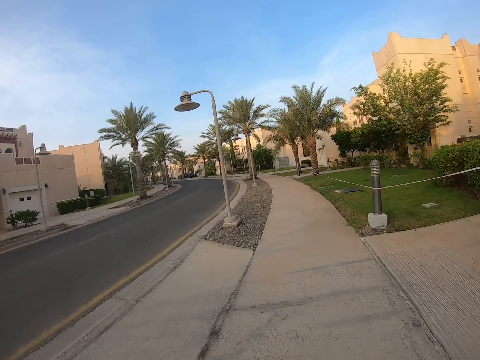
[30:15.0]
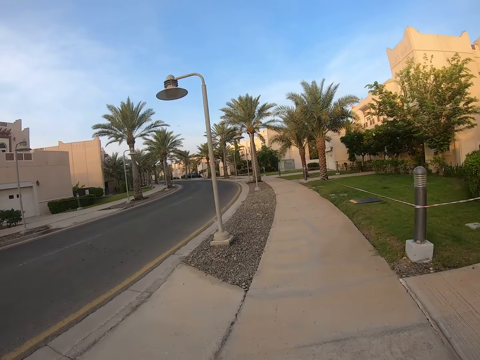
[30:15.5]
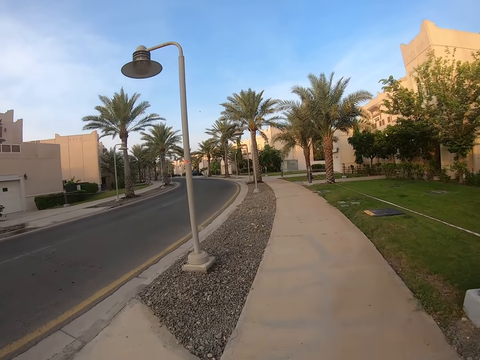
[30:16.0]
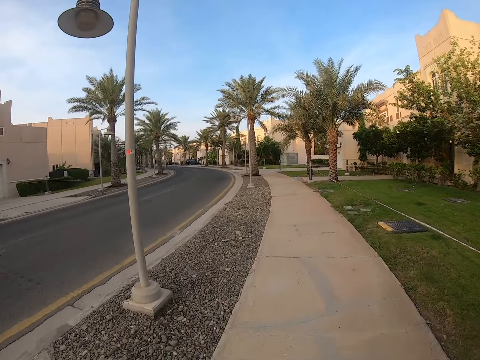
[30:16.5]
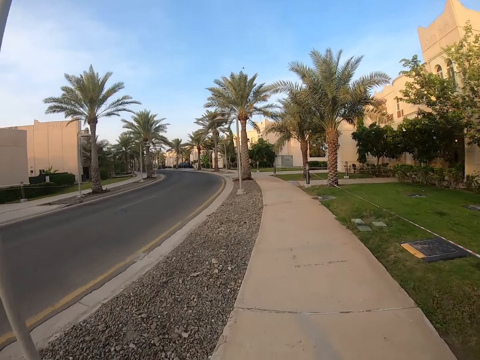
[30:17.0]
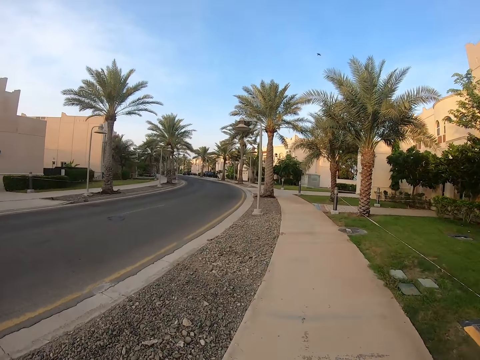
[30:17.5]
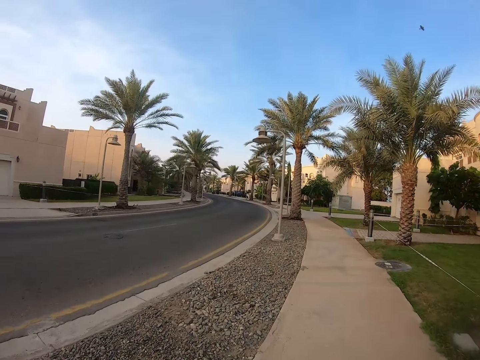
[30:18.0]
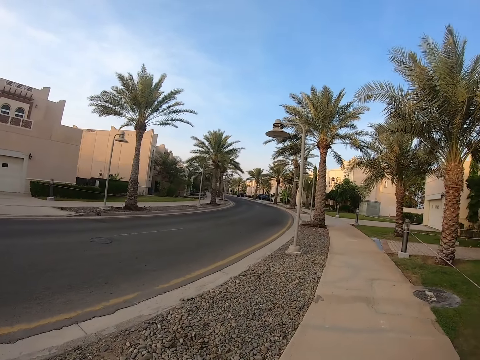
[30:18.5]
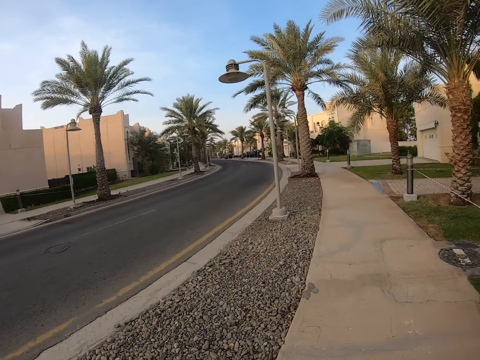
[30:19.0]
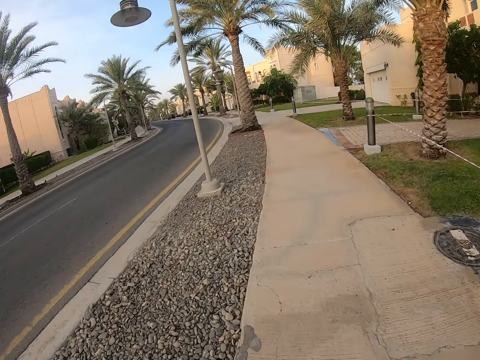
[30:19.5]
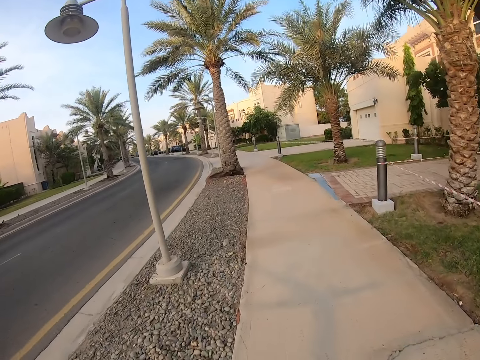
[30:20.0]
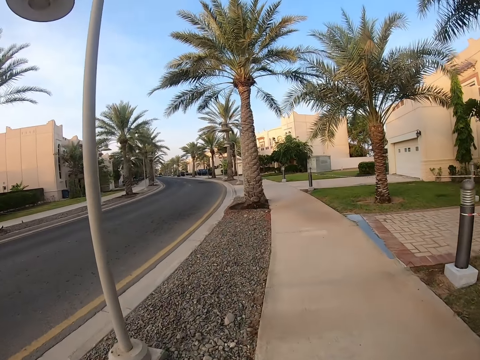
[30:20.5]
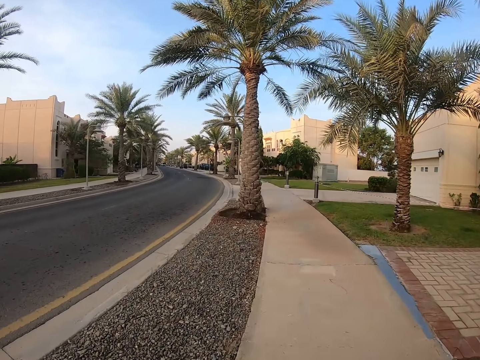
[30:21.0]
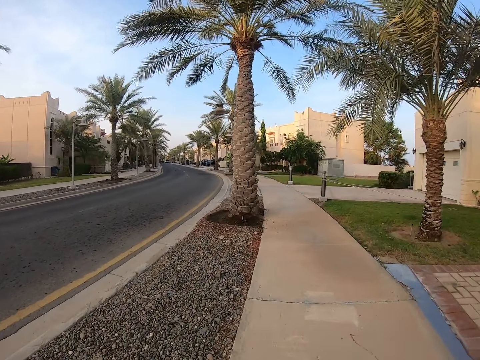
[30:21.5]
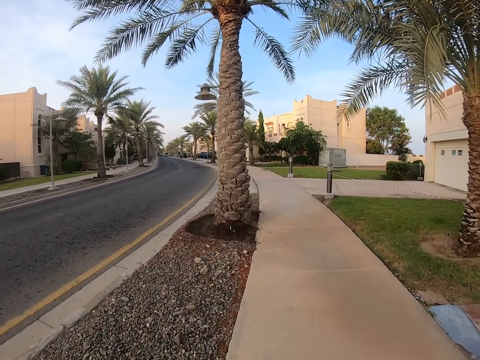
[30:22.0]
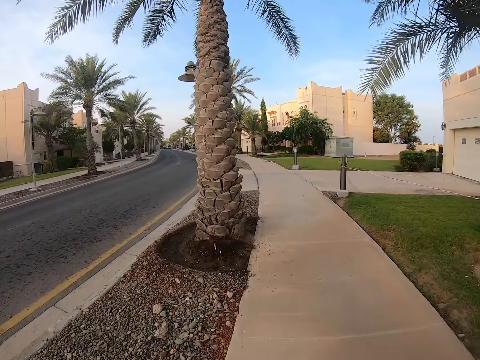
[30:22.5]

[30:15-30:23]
The camera wearer rides a scooter on the sidewalk.

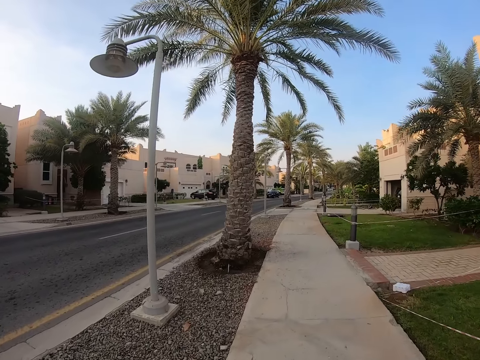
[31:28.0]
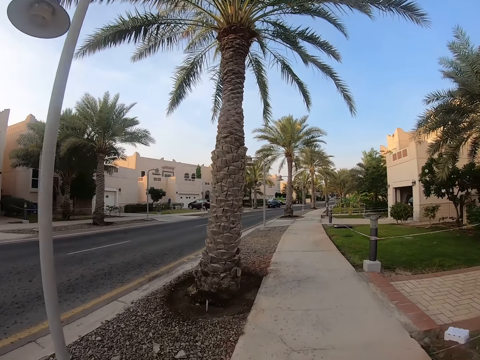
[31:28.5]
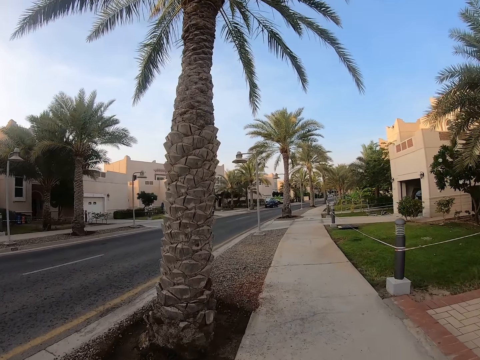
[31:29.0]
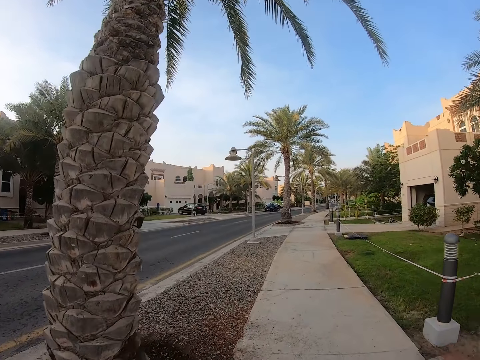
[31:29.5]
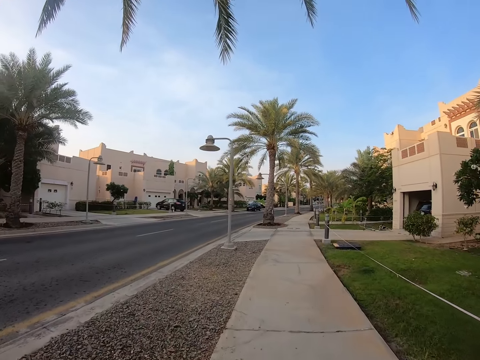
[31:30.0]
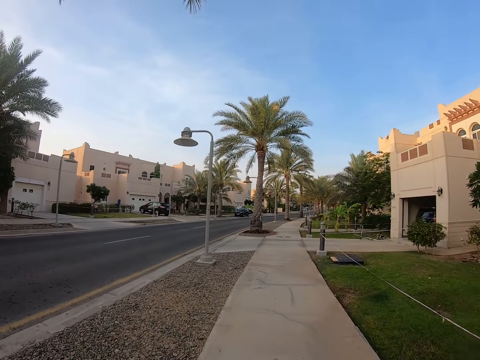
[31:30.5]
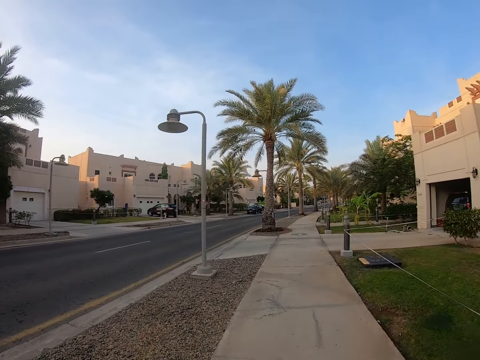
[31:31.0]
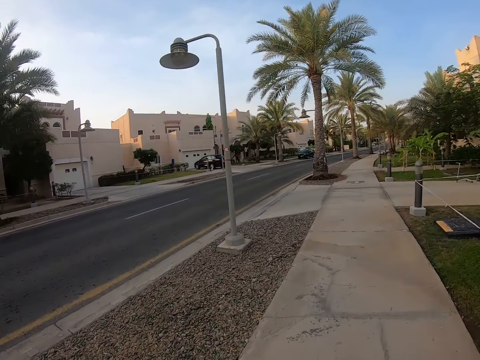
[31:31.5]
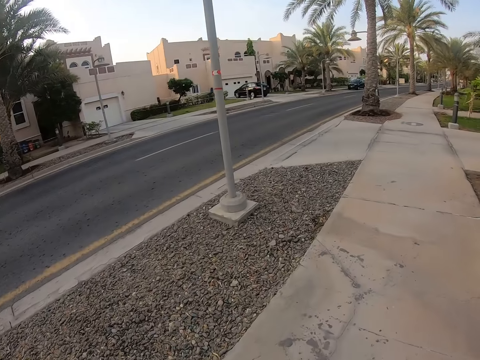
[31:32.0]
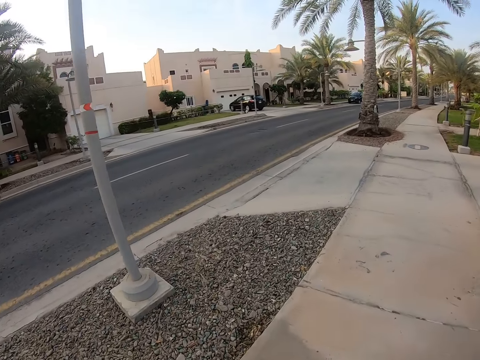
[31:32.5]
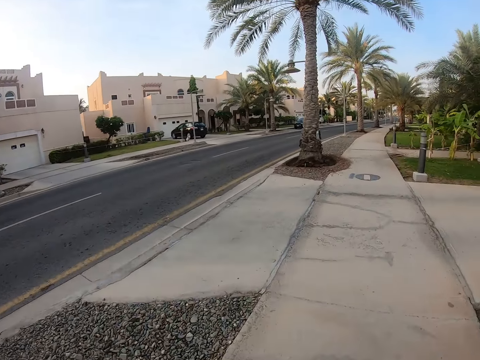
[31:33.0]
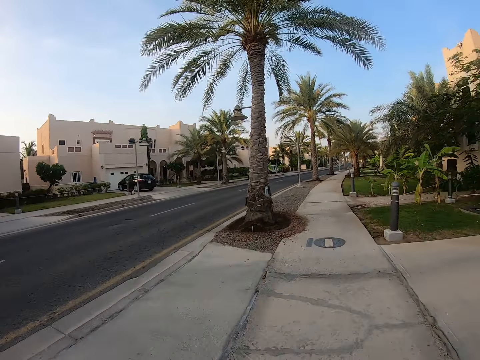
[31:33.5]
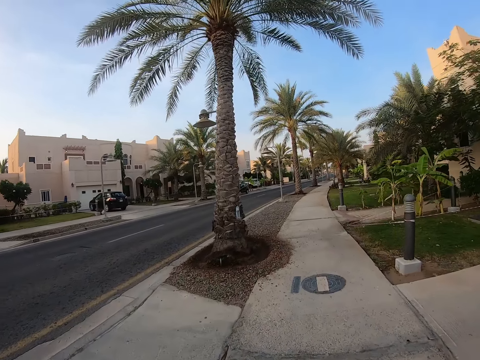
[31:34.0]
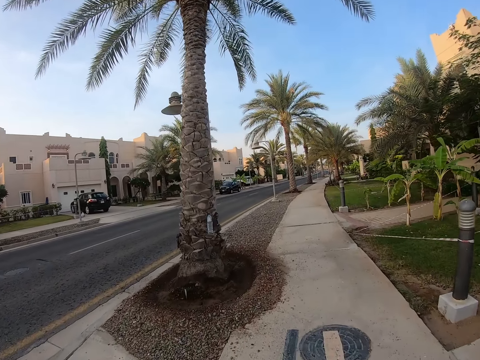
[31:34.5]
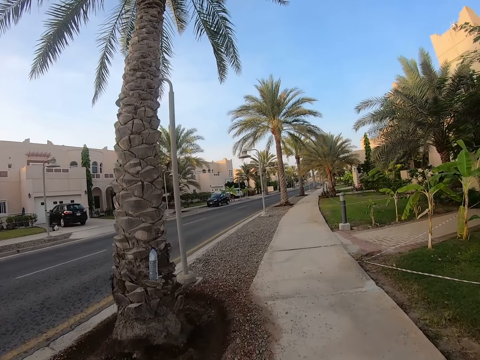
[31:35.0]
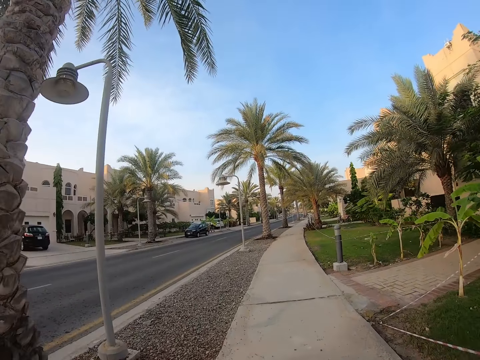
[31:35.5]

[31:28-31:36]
The camera wearer rides a scooter on the sidewalk.

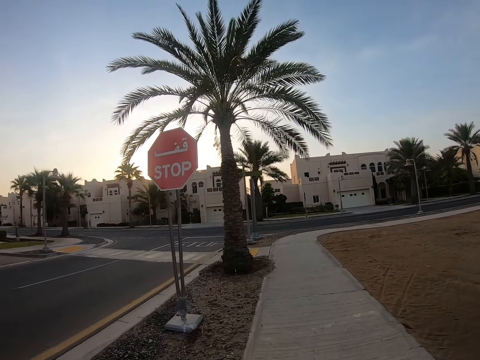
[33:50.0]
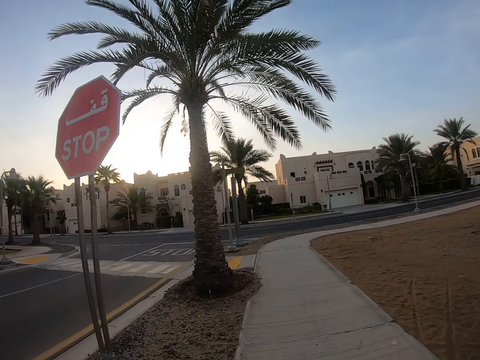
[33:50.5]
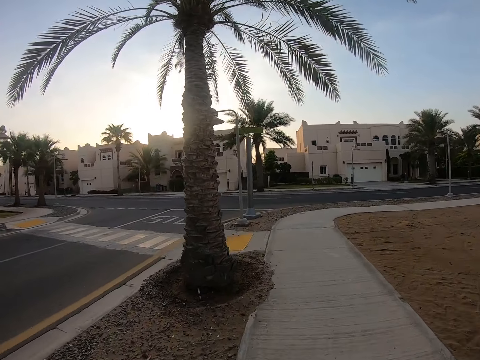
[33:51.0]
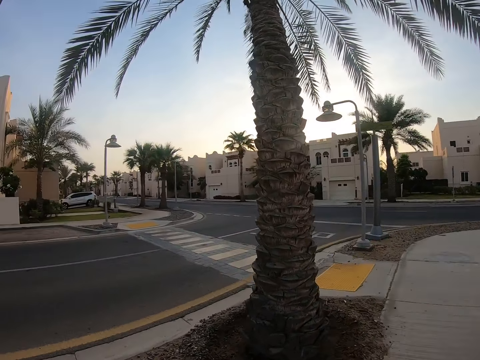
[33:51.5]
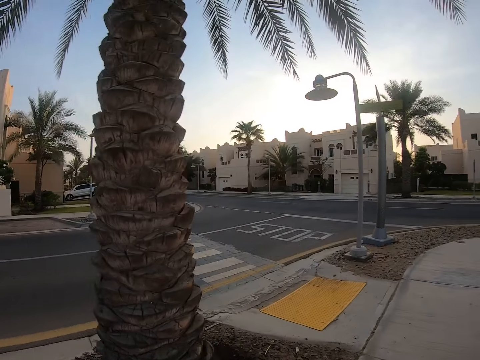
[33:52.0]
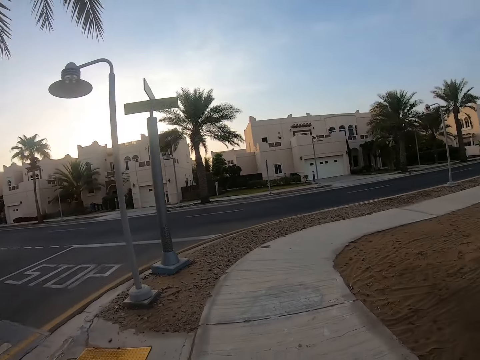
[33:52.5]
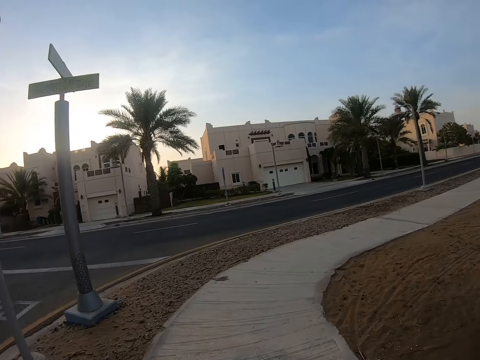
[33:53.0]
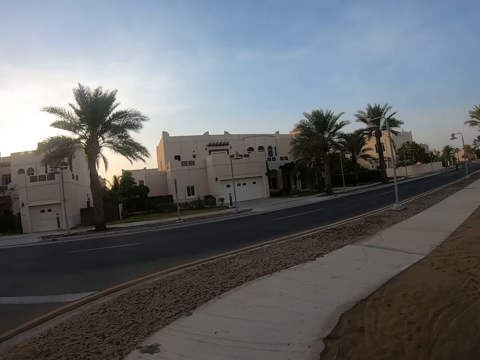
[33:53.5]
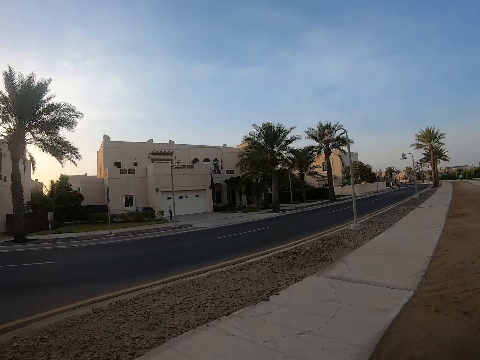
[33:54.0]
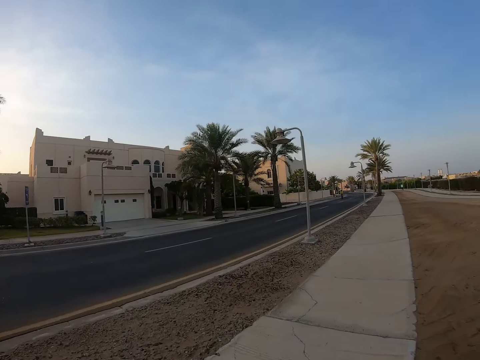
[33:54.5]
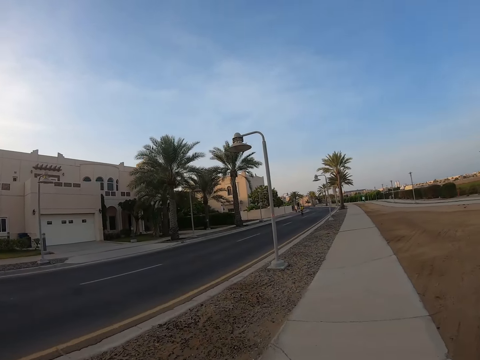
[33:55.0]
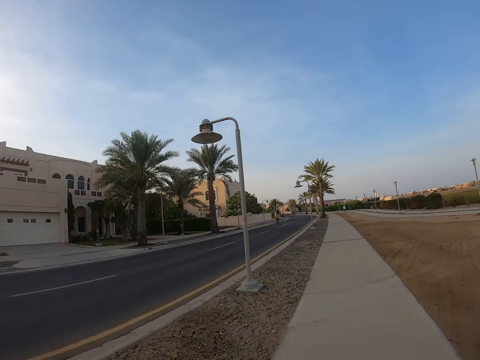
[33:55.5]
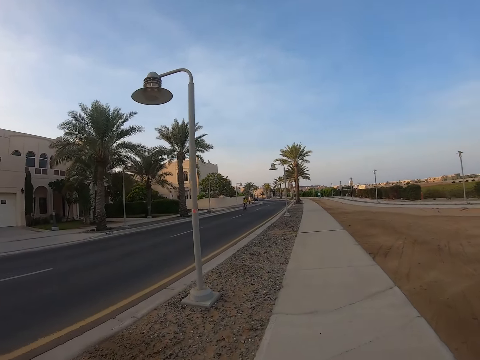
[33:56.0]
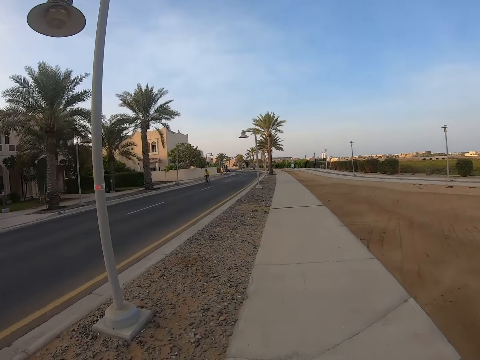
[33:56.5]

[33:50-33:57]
The camera wearer looks around.

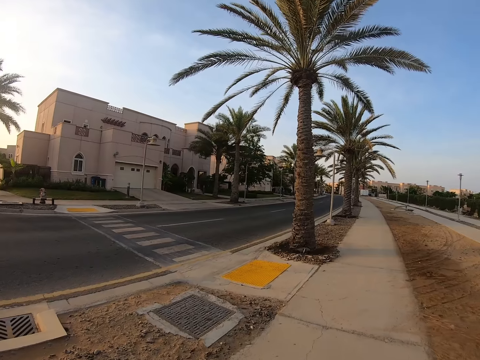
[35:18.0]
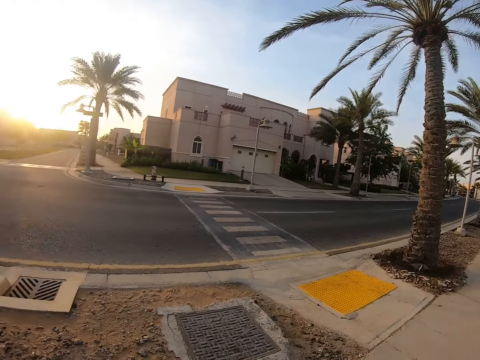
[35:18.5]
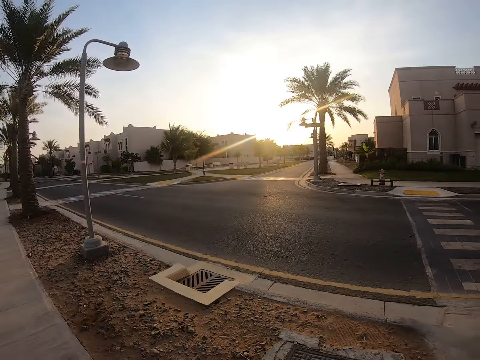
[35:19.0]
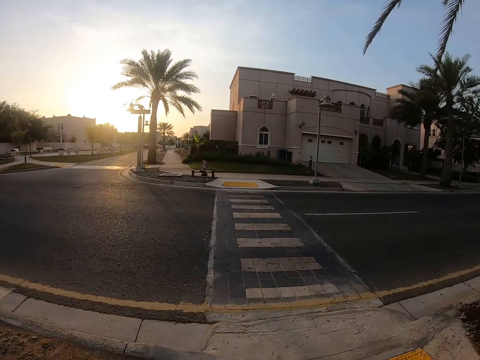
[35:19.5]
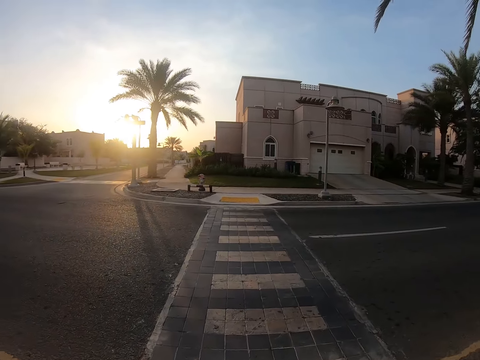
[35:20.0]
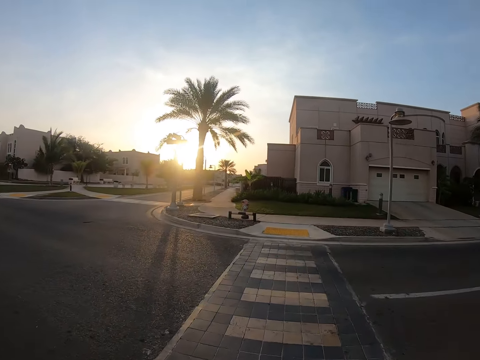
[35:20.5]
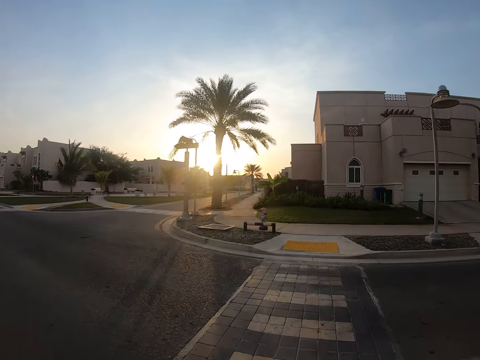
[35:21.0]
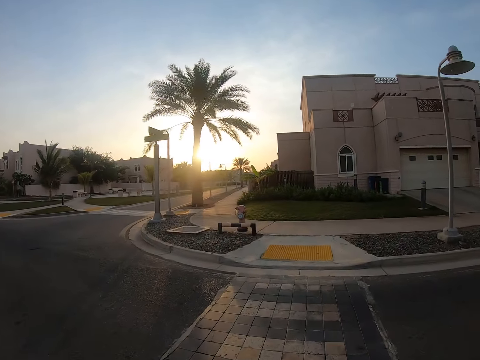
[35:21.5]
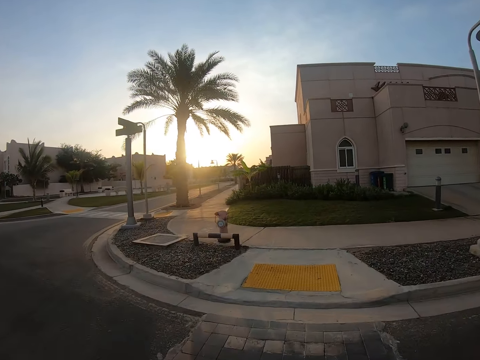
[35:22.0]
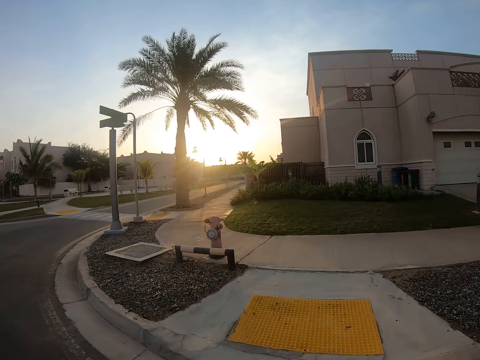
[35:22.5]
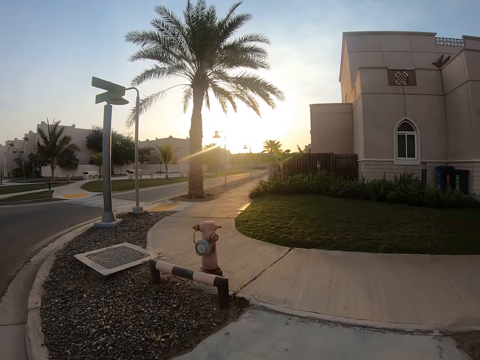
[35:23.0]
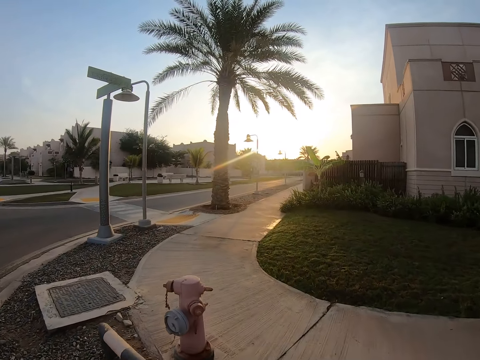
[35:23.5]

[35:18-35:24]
The camera wearer crosses the road.
